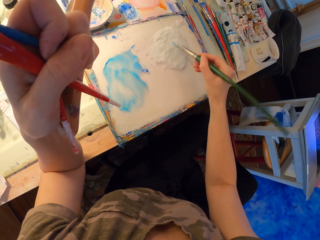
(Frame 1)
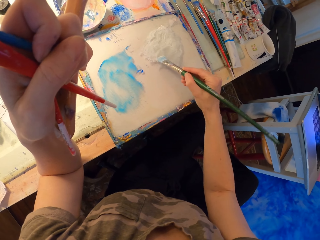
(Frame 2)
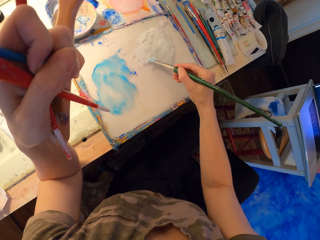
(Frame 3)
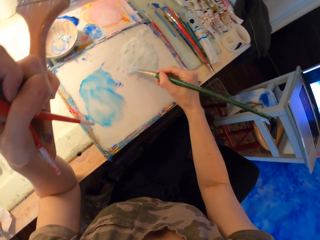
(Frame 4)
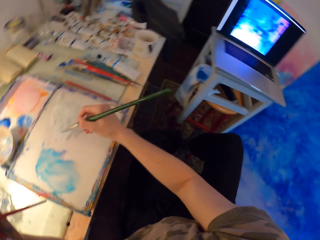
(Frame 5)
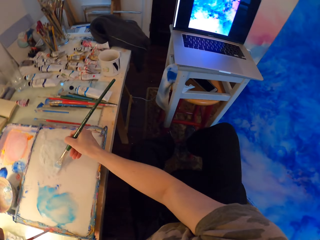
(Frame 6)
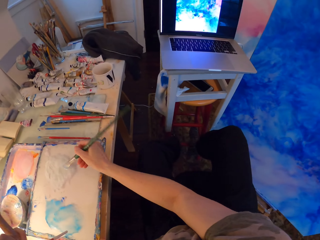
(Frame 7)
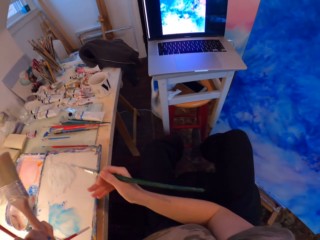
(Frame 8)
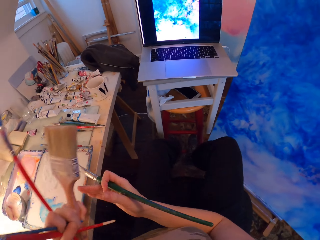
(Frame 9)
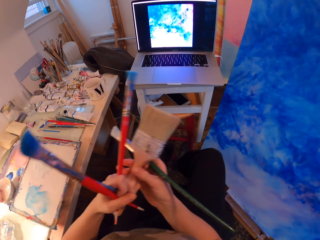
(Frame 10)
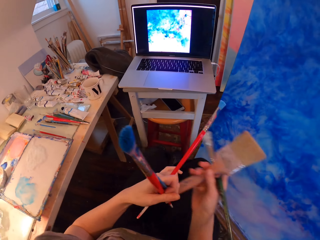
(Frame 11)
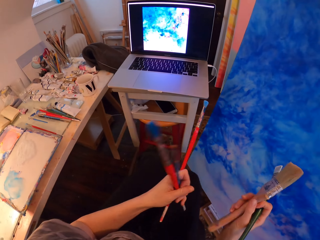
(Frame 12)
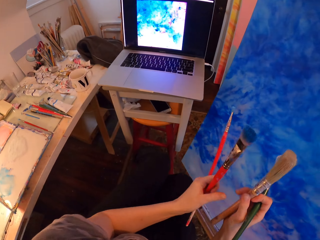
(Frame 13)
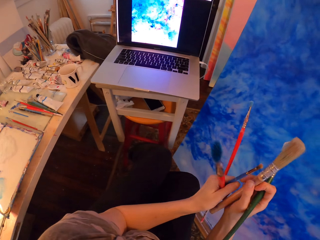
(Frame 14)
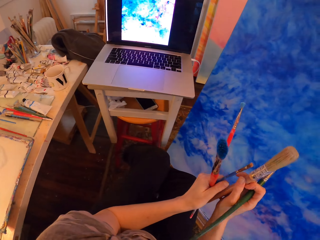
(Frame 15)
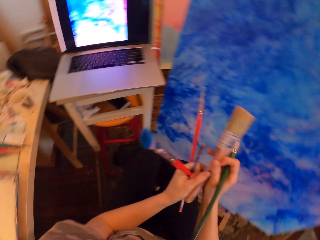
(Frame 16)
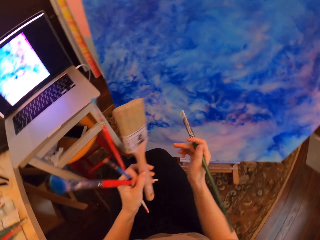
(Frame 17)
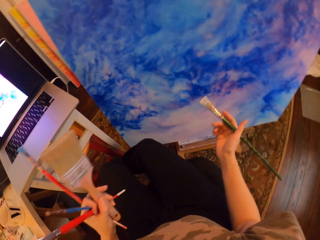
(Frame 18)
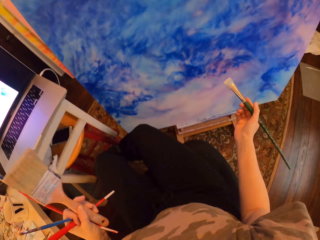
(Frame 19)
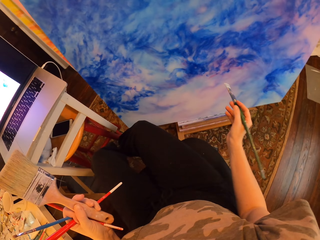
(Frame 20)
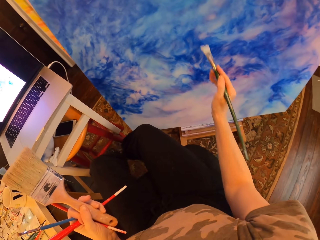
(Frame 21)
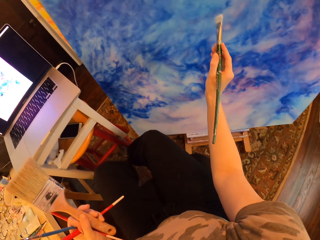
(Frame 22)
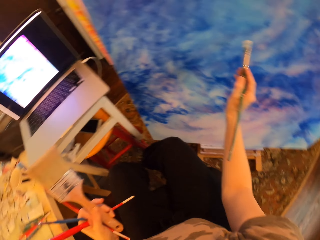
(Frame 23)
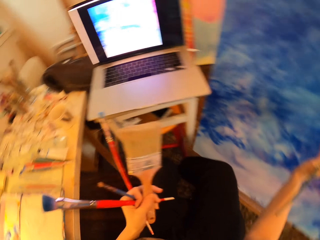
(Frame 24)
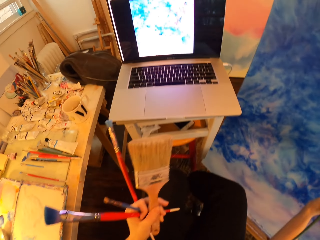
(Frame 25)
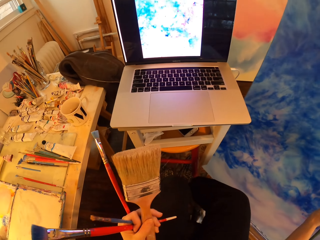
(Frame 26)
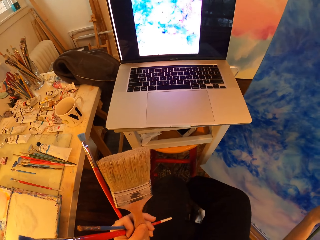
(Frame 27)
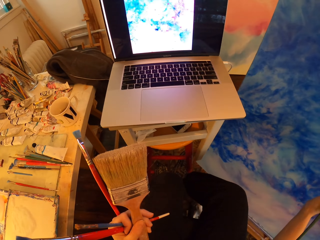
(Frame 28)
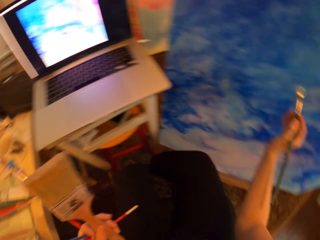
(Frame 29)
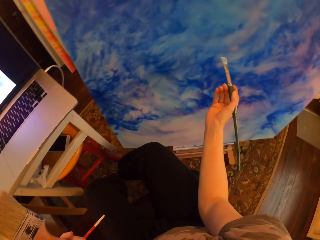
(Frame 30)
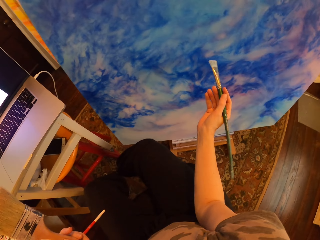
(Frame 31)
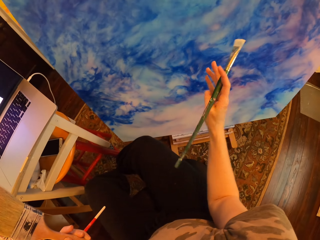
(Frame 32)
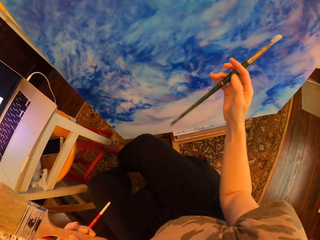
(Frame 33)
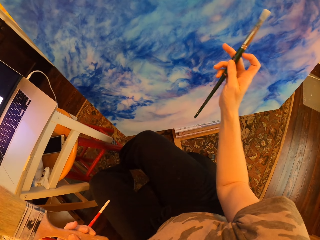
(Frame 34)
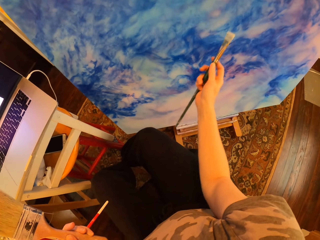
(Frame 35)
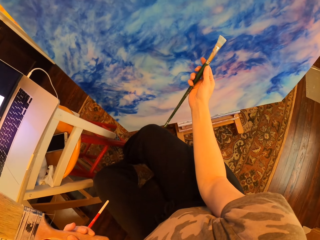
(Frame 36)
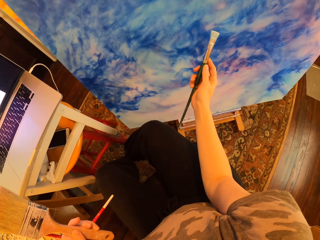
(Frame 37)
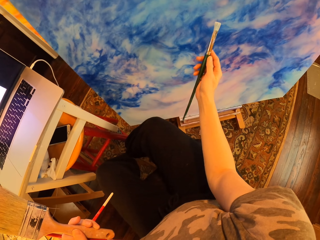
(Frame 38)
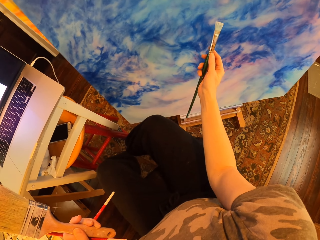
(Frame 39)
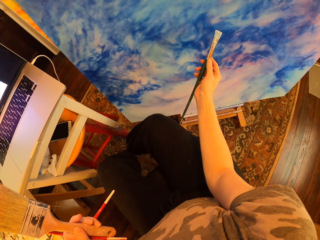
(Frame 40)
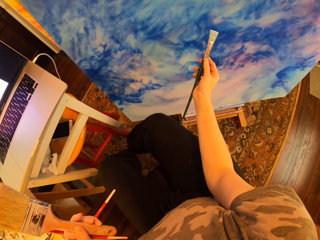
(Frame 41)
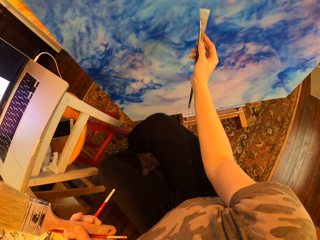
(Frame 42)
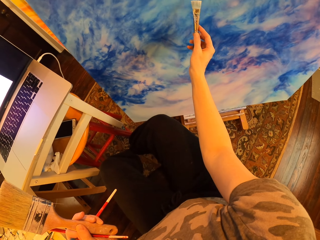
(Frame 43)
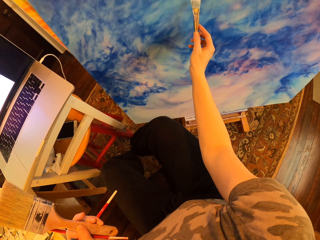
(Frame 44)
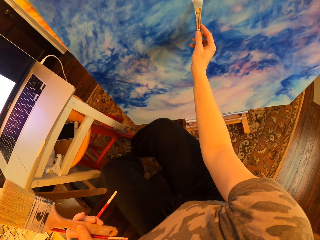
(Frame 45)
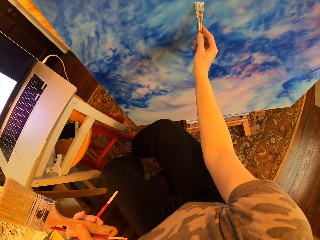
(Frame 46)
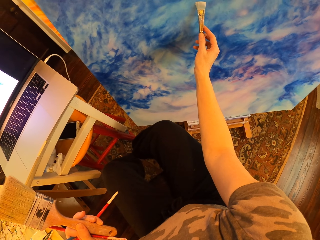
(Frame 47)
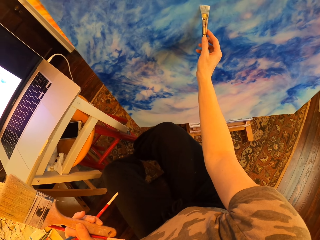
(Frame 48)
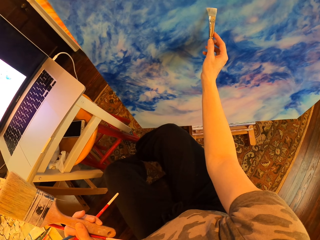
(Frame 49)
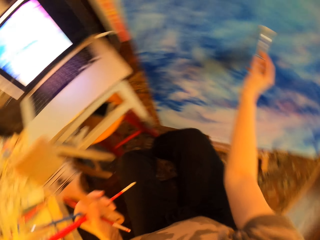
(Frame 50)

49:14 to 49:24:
The camera wearer turns with brushes. They stare at the laptop. They hold the brushes. They paint on the canvas with an art brush. They hold the brushes.

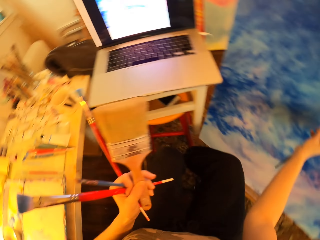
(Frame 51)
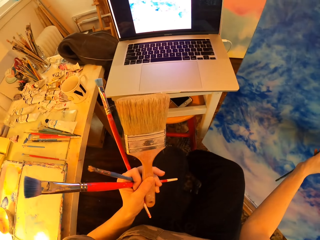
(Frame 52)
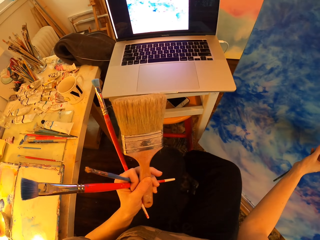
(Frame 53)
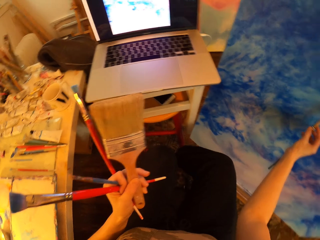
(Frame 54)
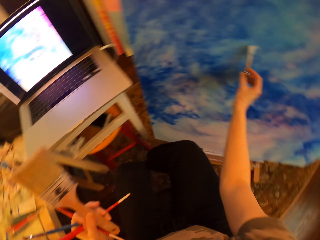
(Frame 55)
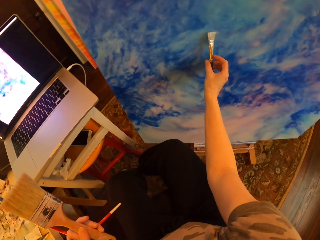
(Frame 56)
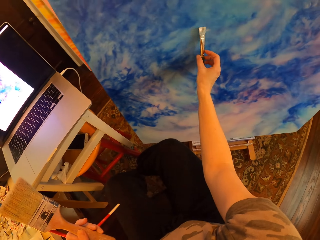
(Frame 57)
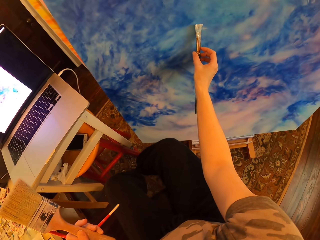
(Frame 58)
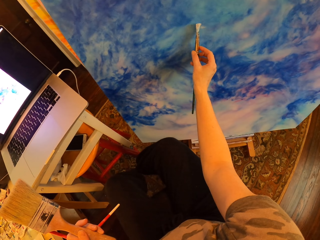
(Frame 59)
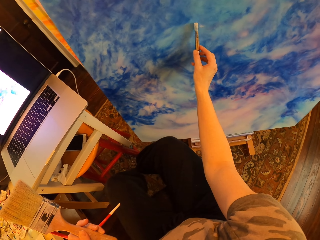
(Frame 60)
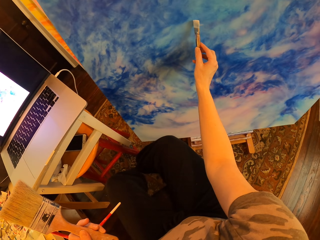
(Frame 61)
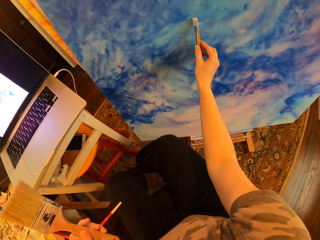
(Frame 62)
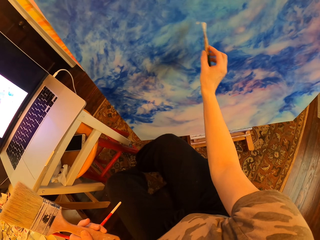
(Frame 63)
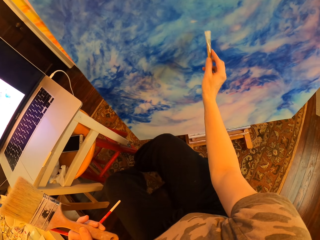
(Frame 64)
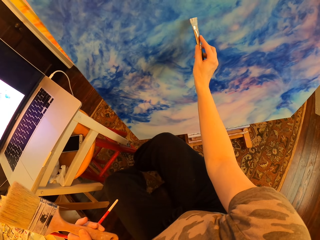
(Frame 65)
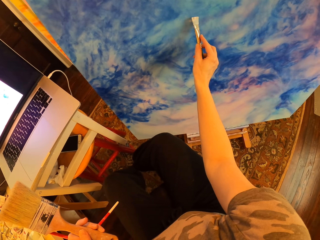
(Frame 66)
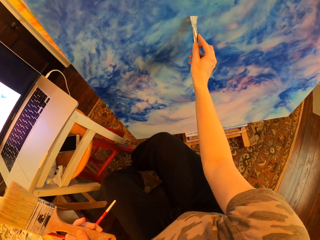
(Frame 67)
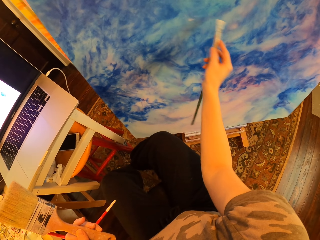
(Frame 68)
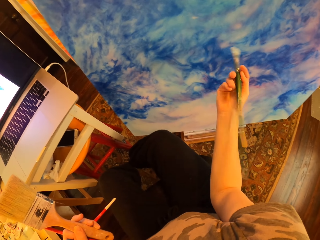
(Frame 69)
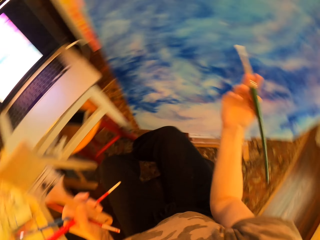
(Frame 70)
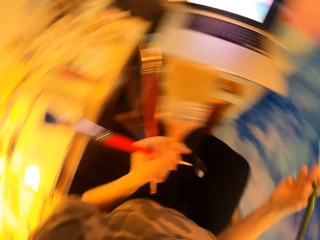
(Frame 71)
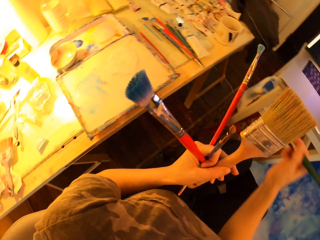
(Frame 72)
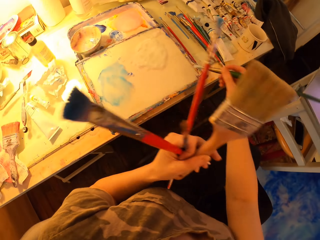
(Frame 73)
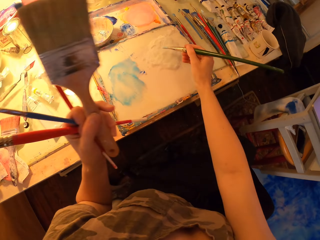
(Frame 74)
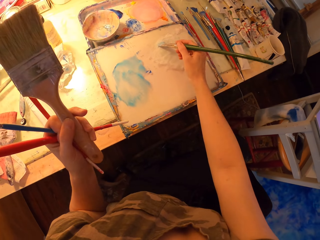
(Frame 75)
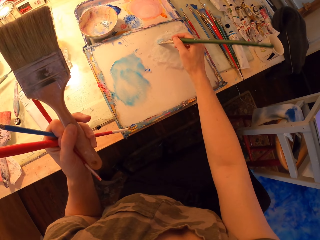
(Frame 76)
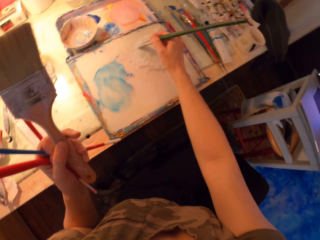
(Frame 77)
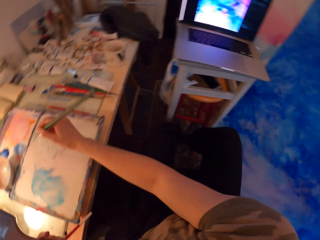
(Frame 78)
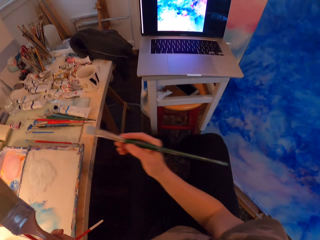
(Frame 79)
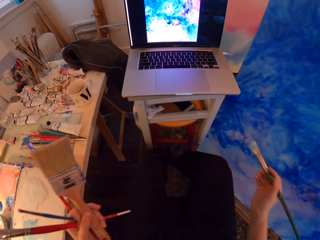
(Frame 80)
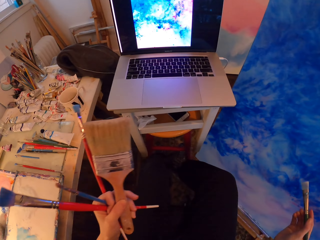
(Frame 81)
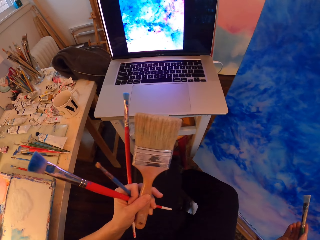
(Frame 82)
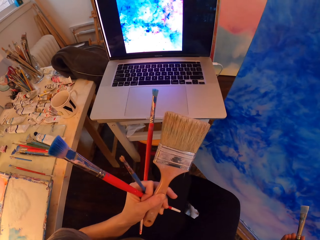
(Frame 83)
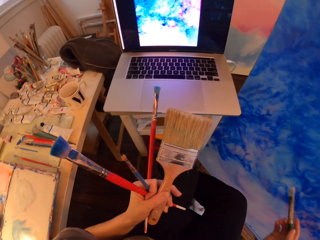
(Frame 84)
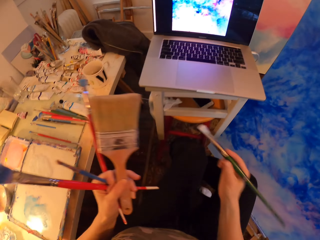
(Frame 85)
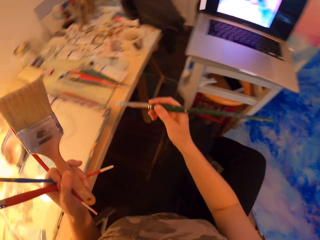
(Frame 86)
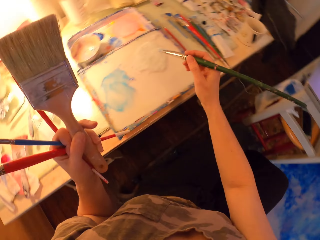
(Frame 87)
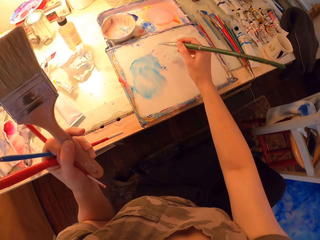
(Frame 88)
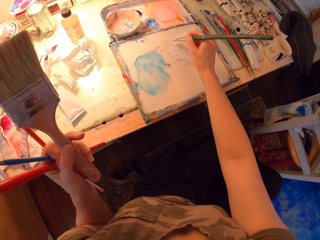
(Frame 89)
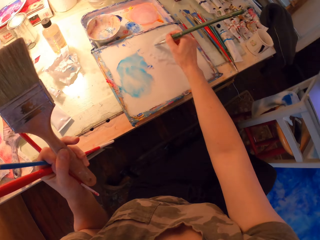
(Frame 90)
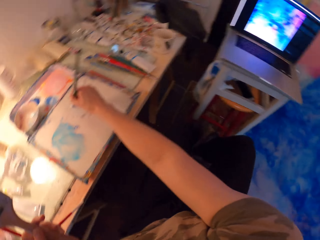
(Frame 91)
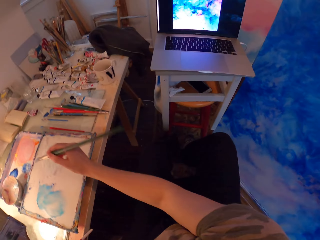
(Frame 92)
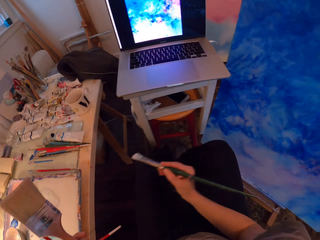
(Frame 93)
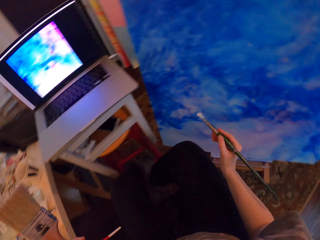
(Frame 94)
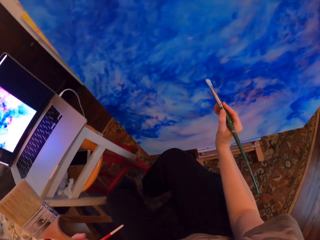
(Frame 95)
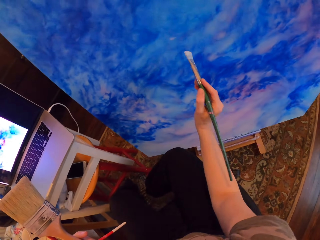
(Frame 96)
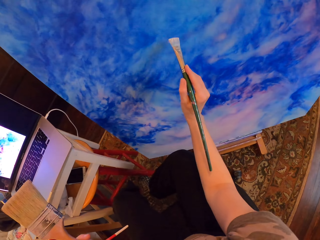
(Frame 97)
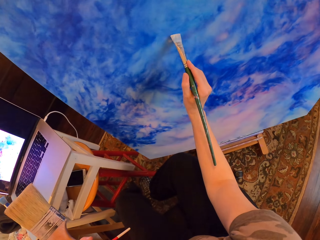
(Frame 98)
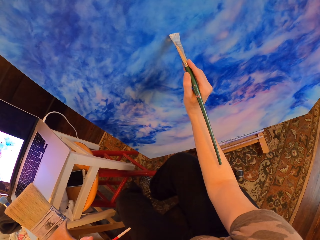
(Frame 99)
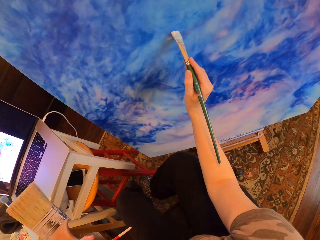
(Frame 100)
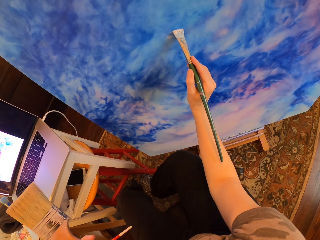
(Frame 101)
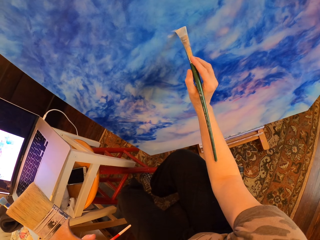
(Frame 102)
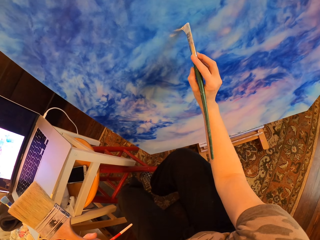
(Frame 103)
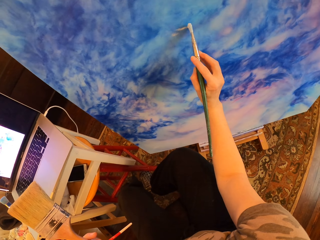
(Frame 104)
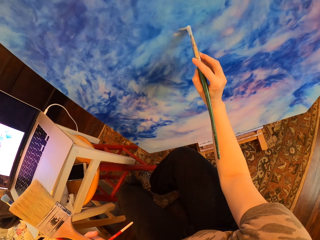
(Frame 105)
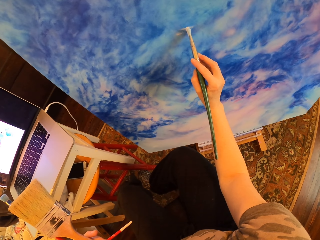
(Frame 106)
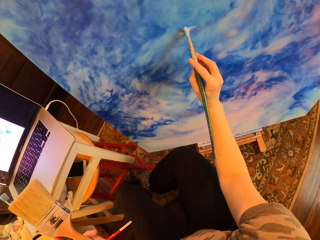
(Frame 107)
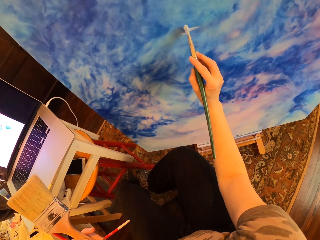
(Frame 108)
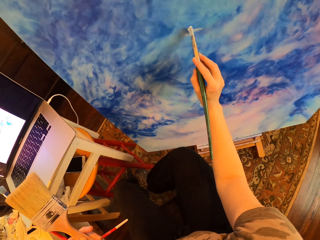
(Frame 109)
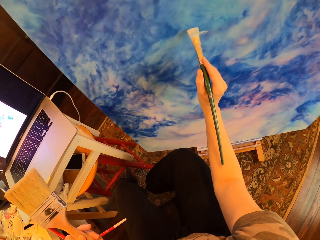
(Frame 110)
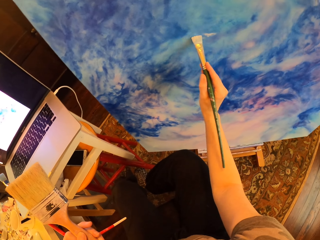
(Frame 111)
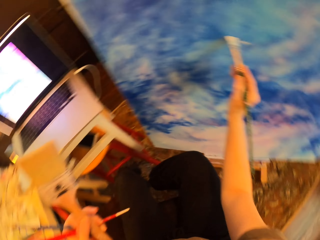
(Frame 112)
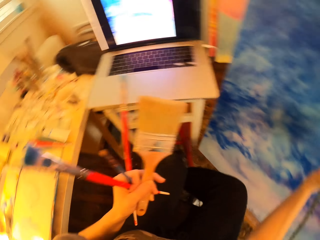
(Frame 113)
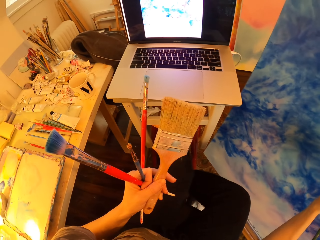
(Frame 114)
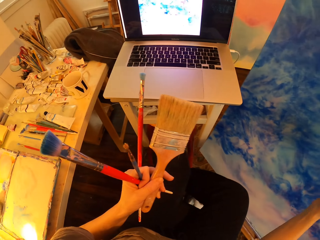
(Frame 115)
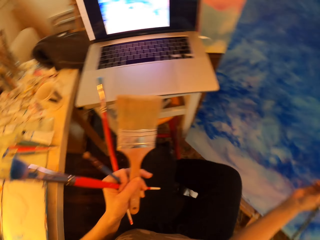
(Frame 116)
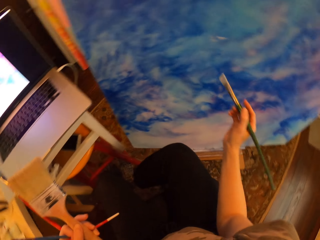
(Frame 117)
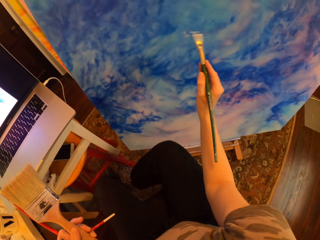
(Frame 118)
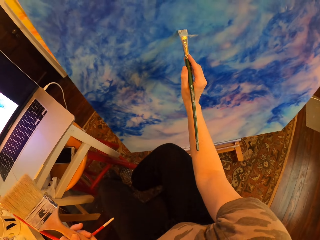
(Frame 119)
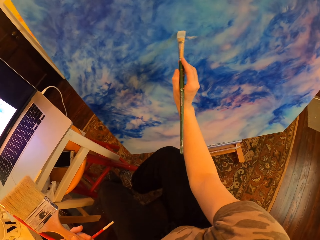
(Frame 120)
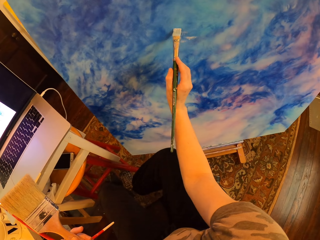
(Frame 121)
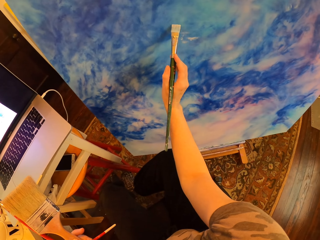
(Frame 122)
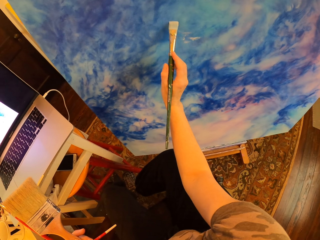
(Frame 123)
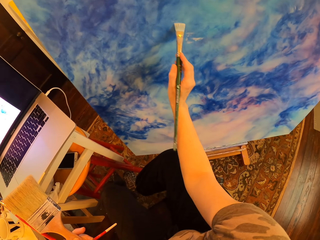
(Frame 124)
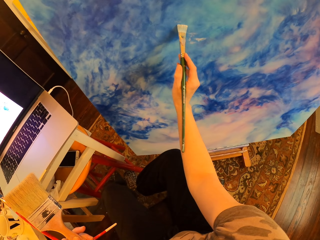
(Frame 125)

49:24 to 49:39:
The camera wearer stares at the laptop and holds brushes. They paint on the canvas with an art brush and hold the brushes. They turn with the brushes. They rub the art brush in white paint and hold the brushes. They dip the brush in the water color. They turn with the brushes. They hold the brushes and gaze at the laptop. They turn with the brushes. They hold the brushes and rub the art brush in the white paint. They paint on the canvas with the art brush and hold the brushes. They paint on the palette. They gaze at the laptop and hold the brushes. They paint on the canvas with the art brush and hold the brushes.
